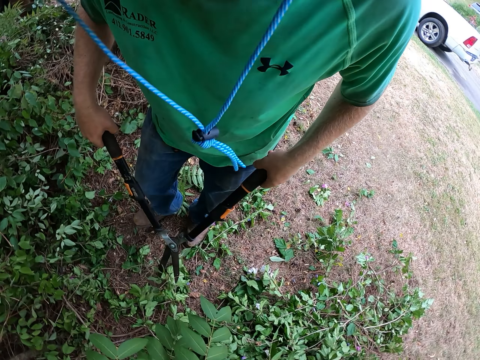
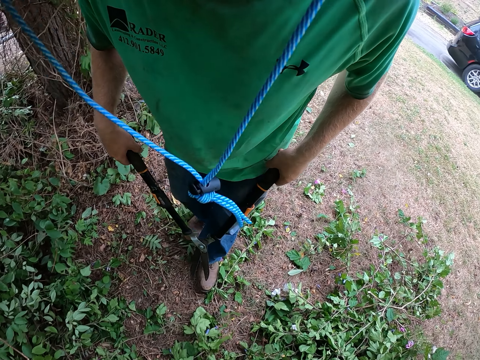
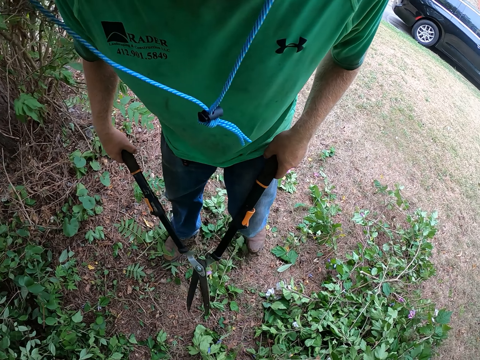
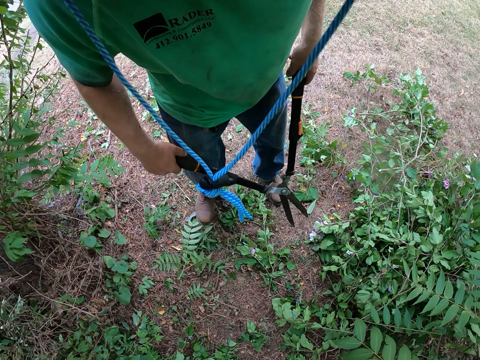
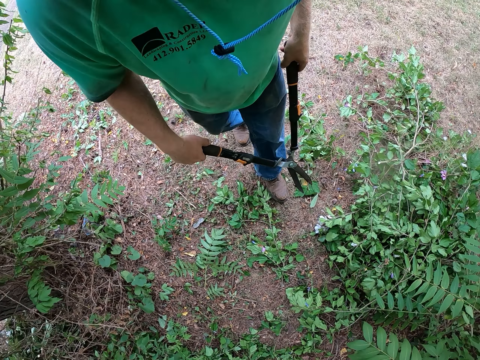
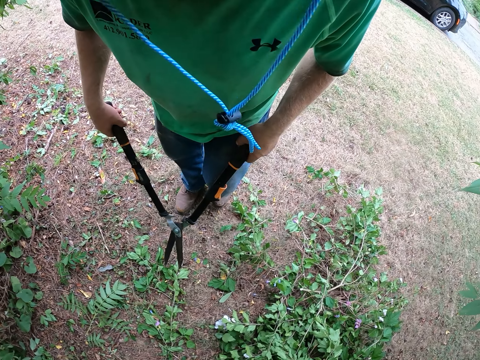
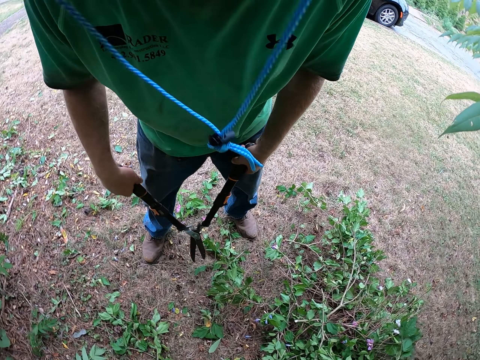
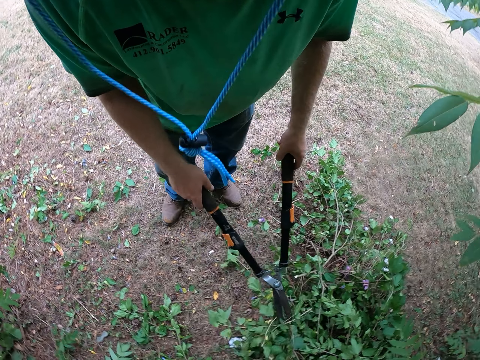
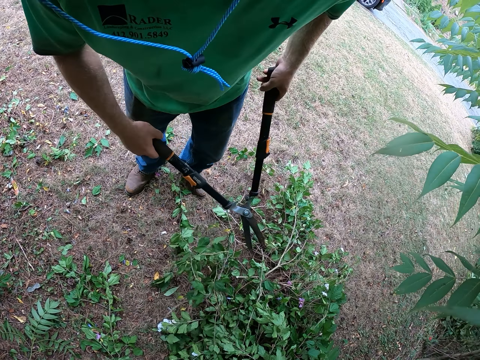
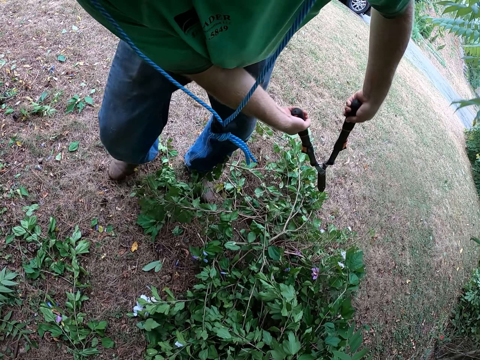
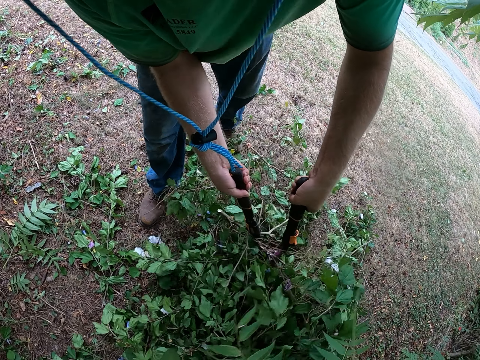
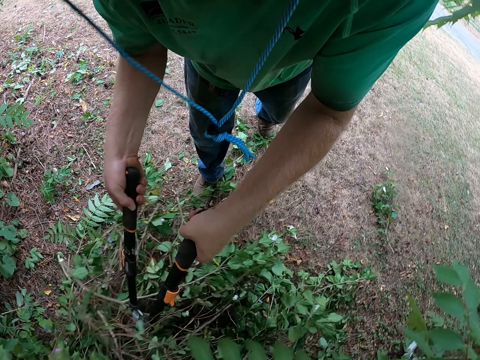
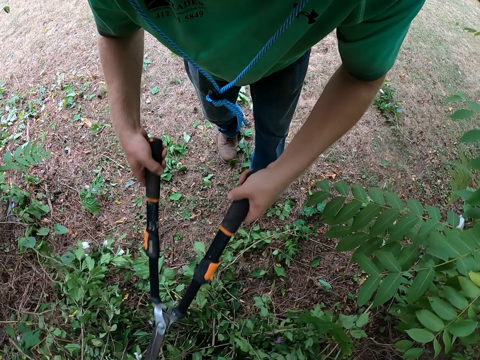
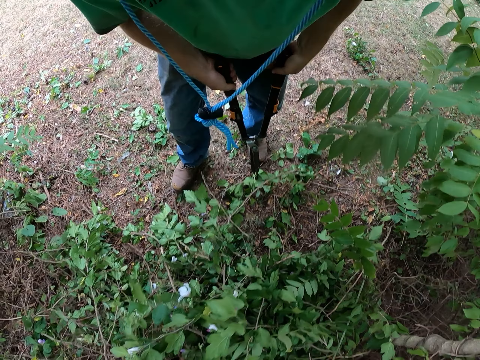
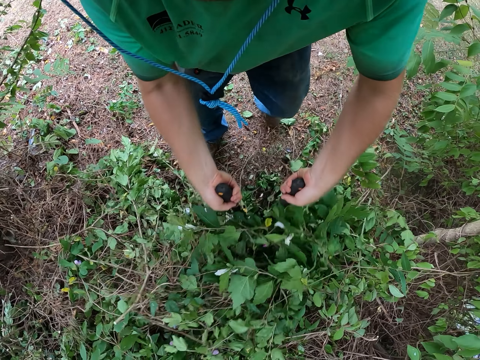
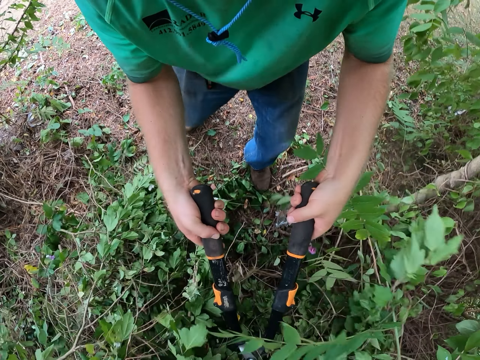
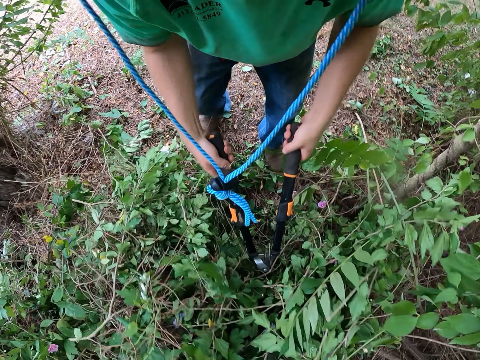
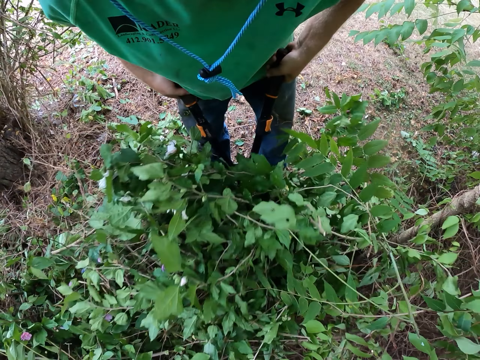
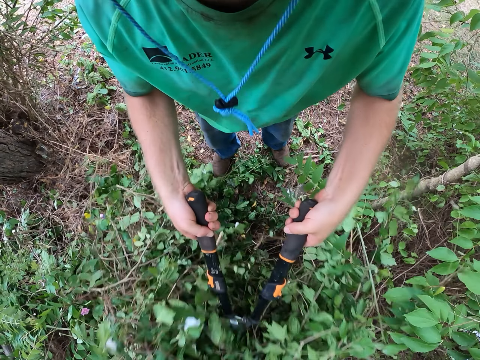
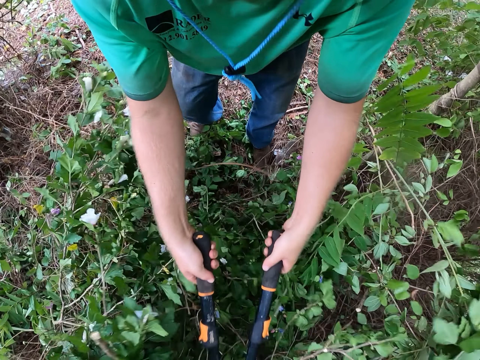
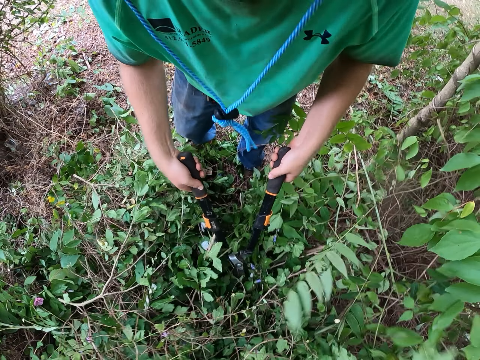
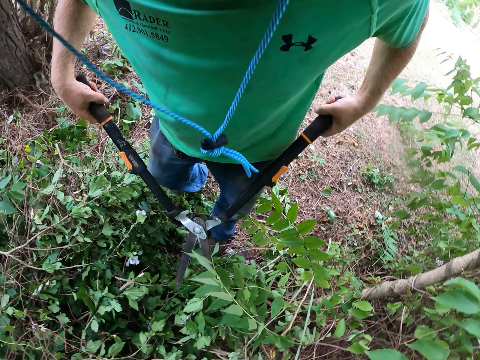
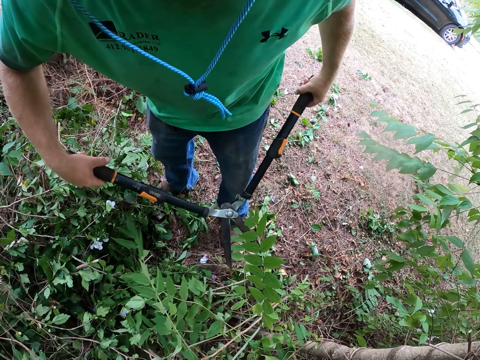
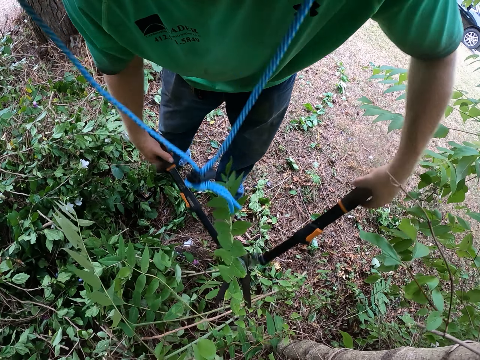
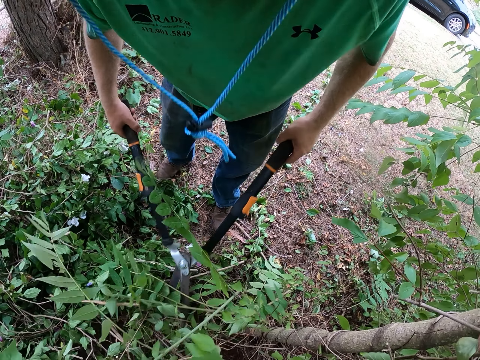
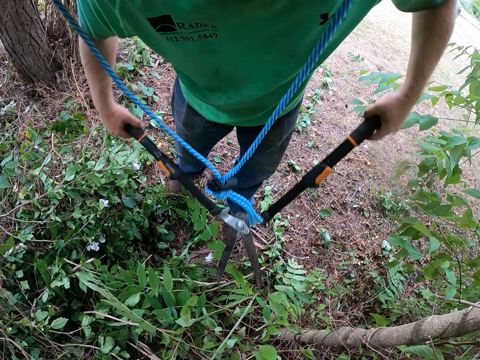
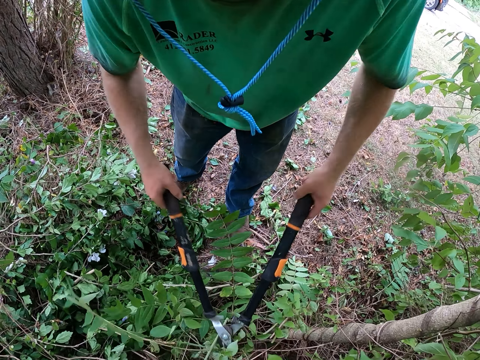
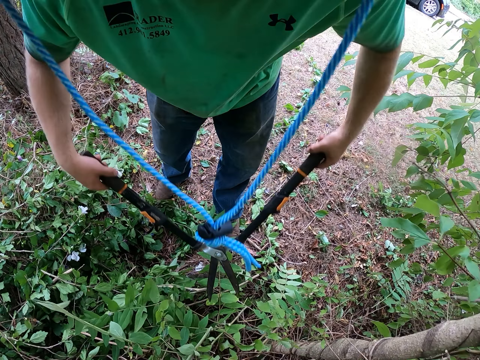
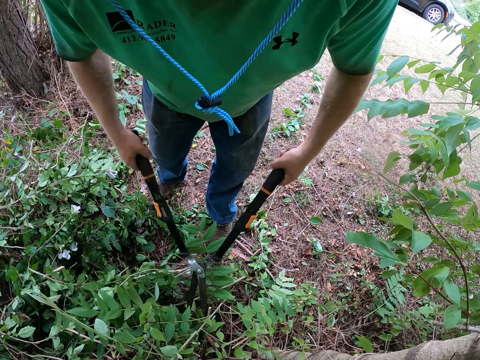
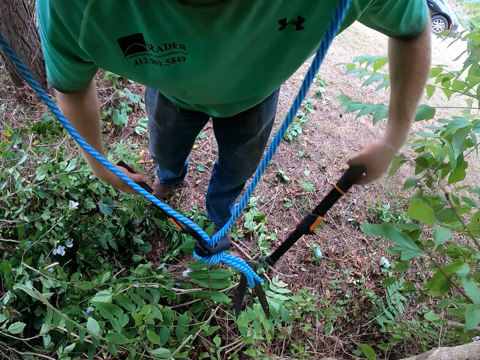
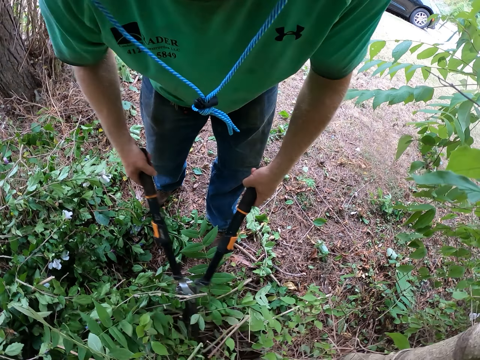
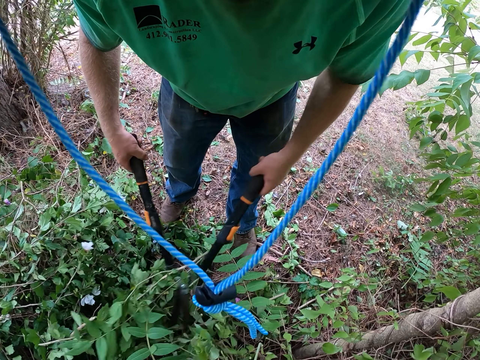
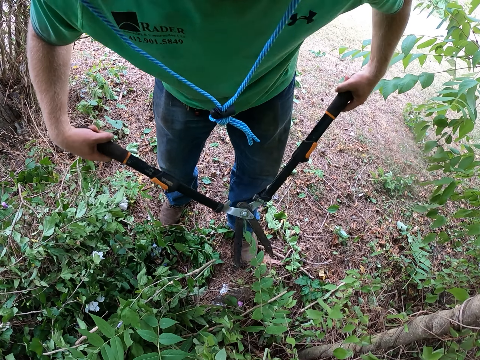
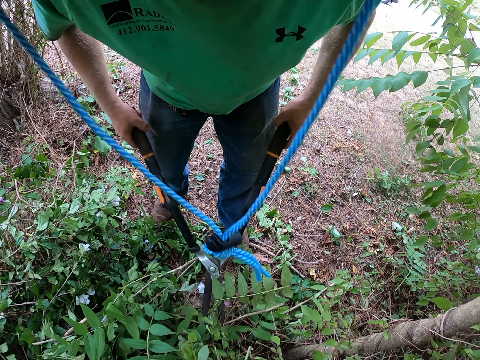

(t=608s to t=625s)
The camera wearer stares at the leaves. They move around the forest. They move branches on the ground with the pair of hedge shears in both hands. They trim the bush with the pair of shears in both hands.

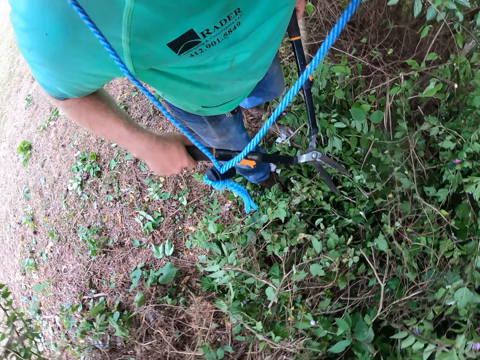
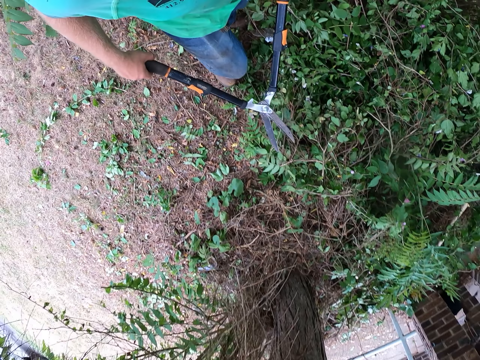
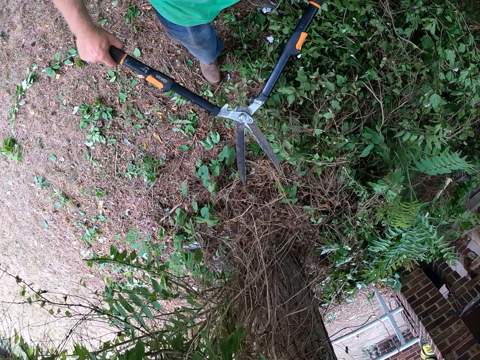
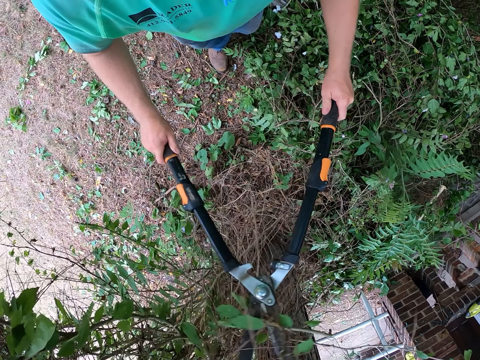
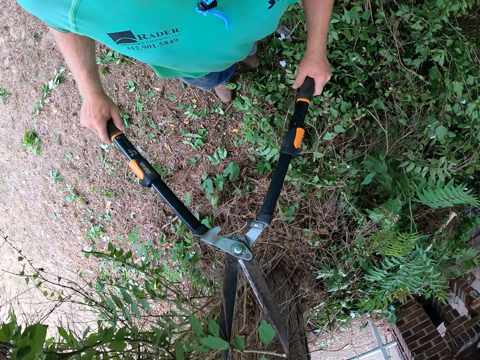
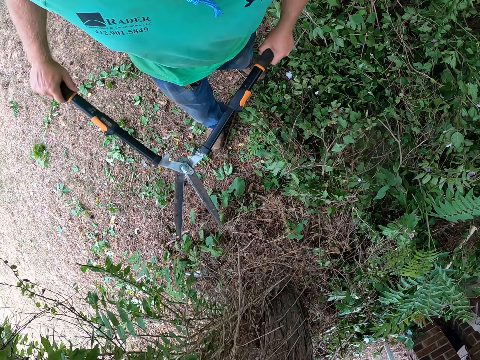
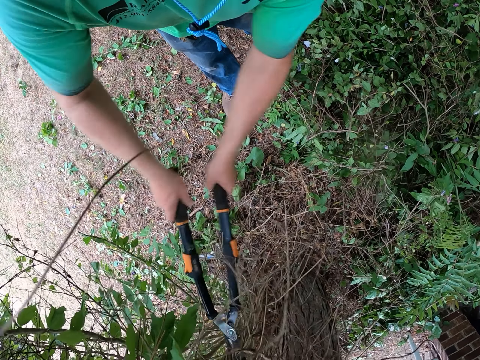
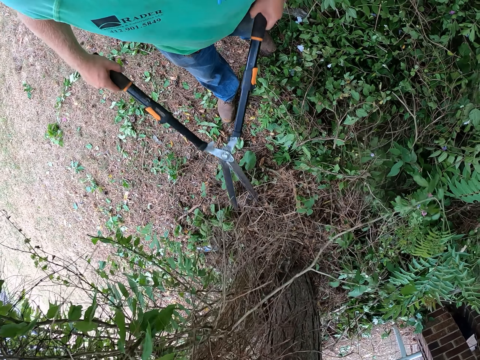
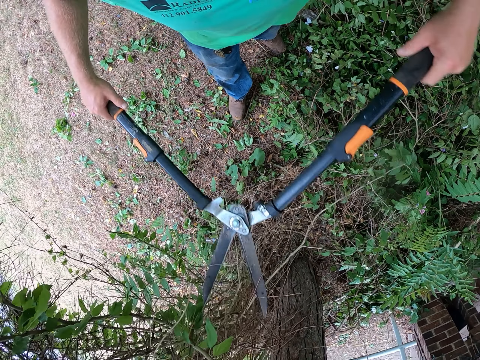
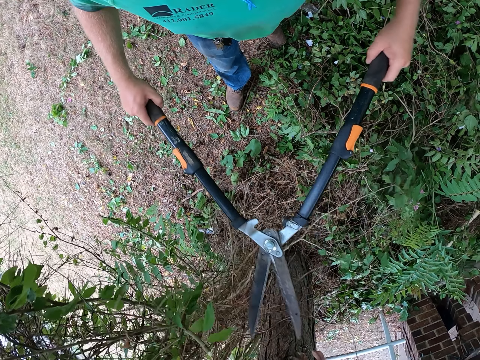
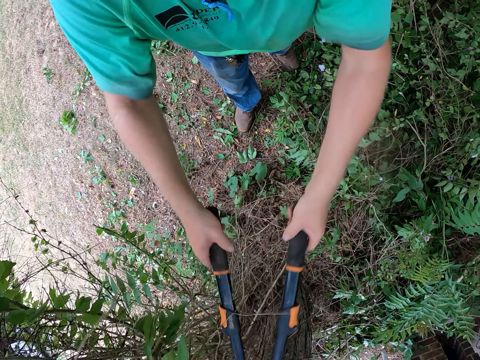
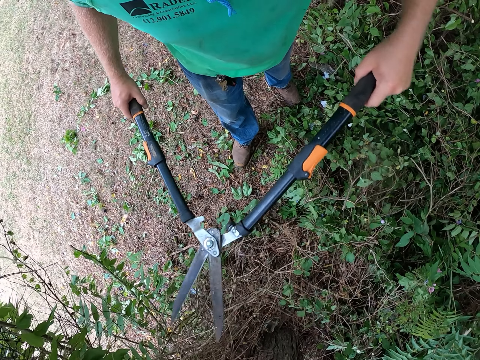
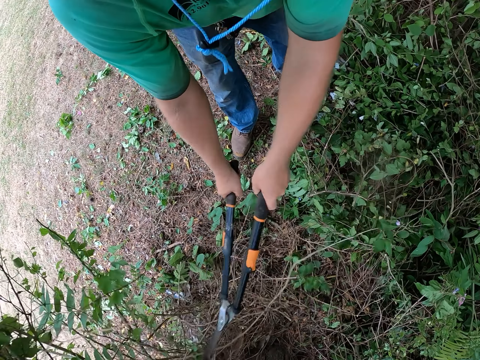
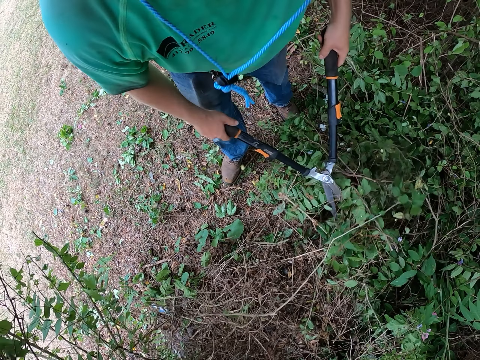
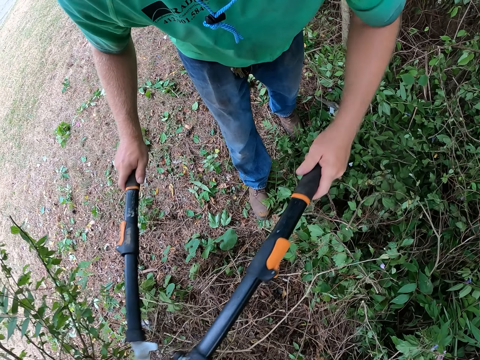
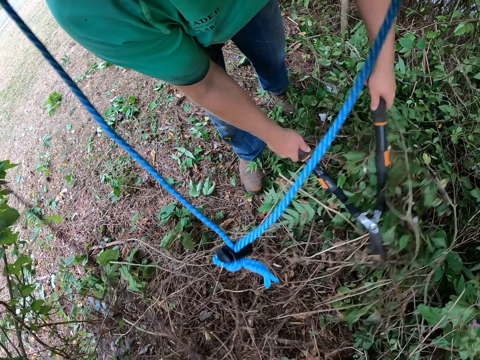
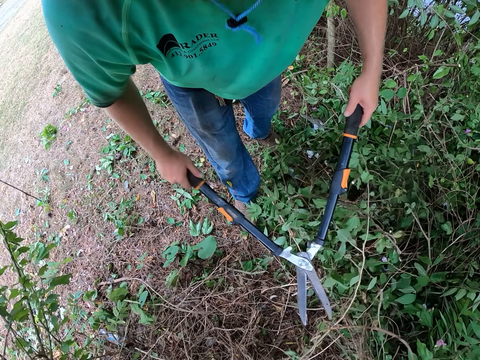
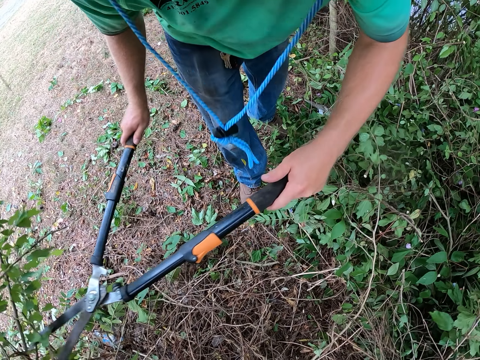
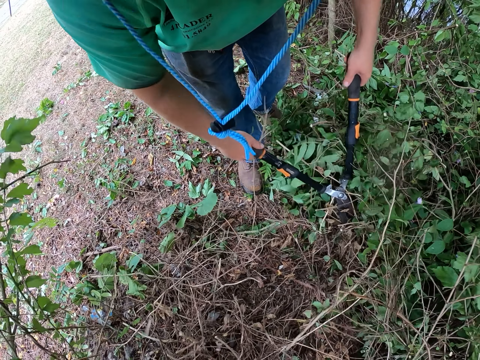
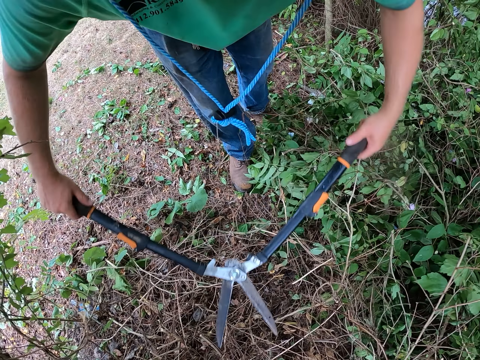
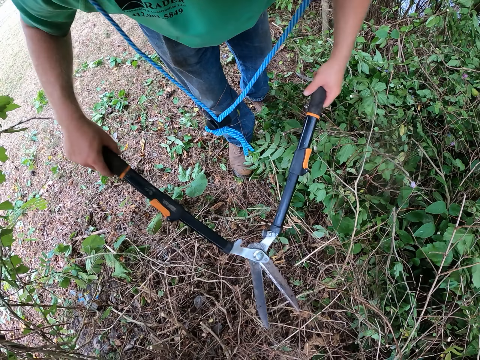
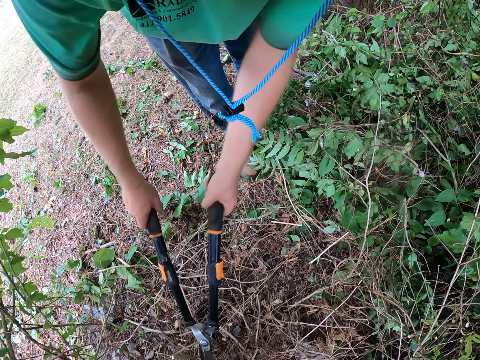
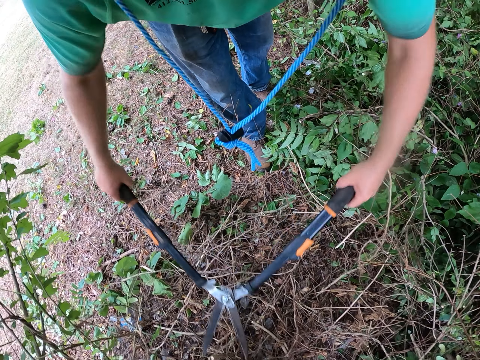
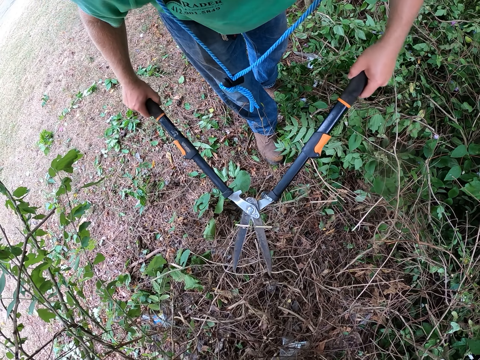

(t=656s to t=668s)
The camera wearer trims the bush with the pair of shears in both hands. They hit the leaves with the hedge shears.
